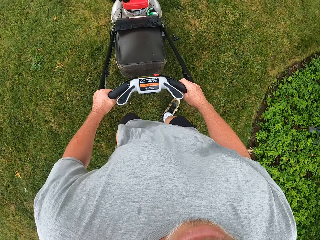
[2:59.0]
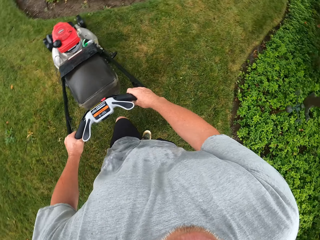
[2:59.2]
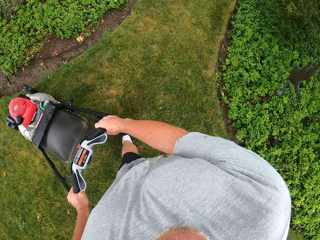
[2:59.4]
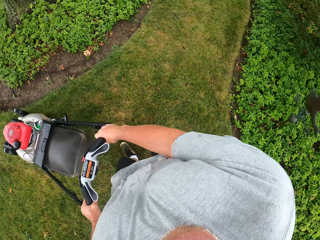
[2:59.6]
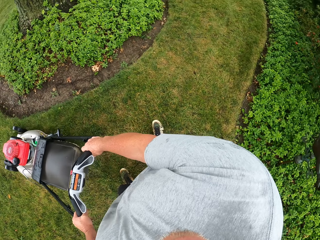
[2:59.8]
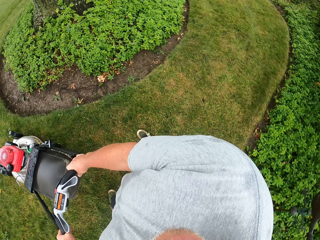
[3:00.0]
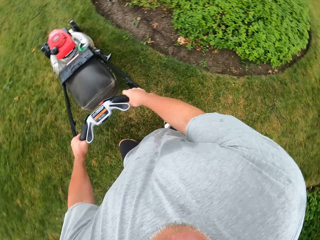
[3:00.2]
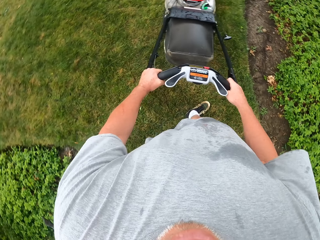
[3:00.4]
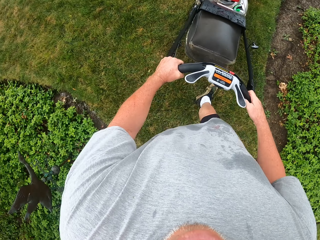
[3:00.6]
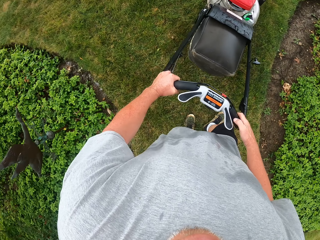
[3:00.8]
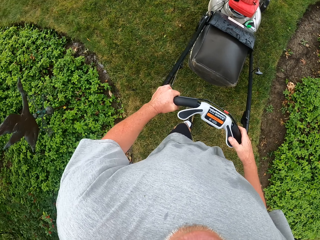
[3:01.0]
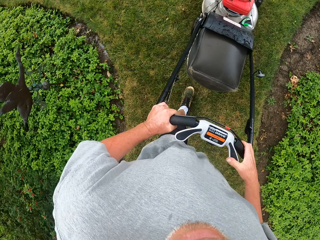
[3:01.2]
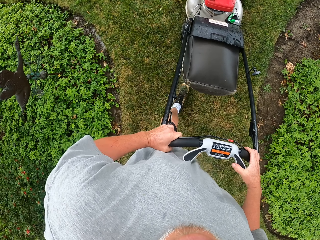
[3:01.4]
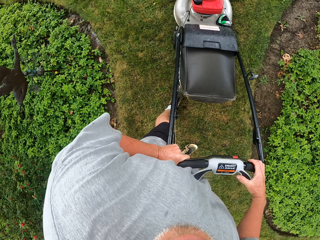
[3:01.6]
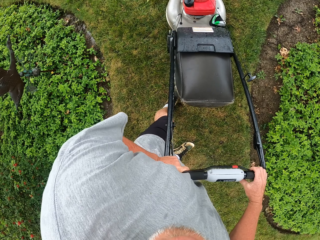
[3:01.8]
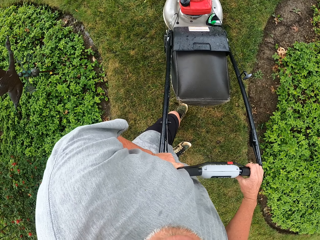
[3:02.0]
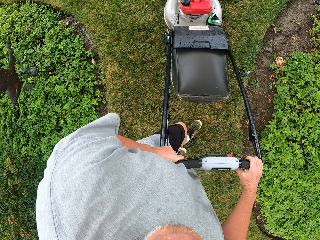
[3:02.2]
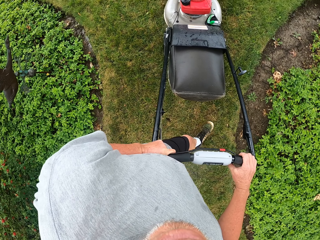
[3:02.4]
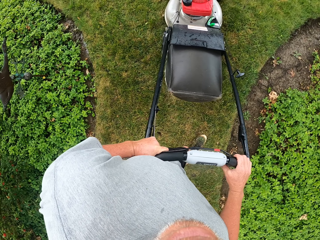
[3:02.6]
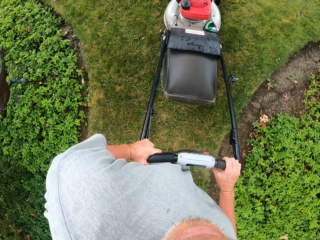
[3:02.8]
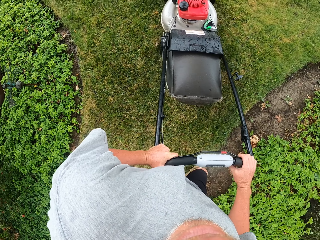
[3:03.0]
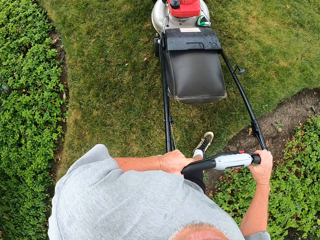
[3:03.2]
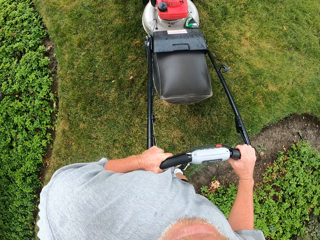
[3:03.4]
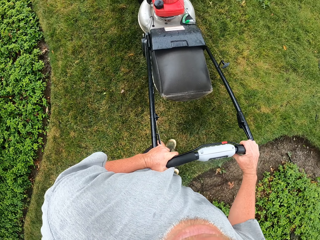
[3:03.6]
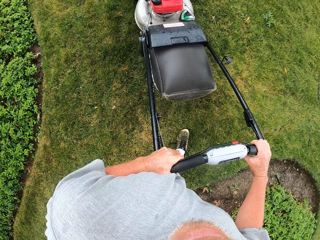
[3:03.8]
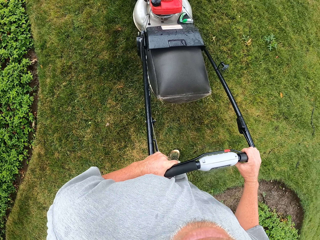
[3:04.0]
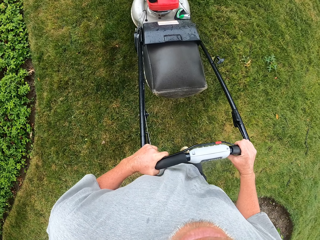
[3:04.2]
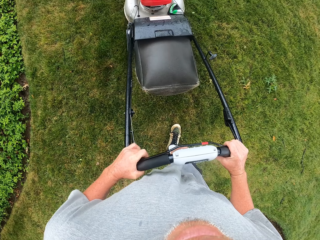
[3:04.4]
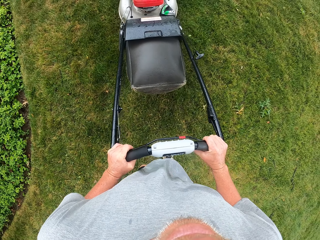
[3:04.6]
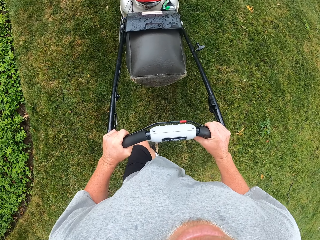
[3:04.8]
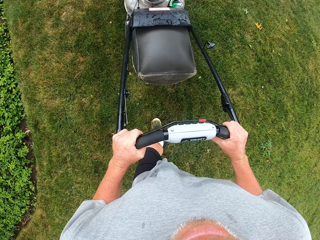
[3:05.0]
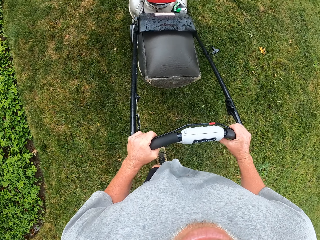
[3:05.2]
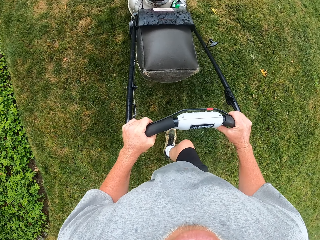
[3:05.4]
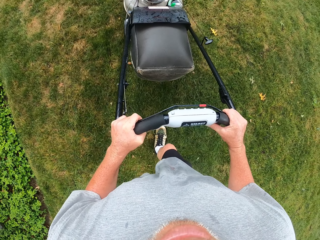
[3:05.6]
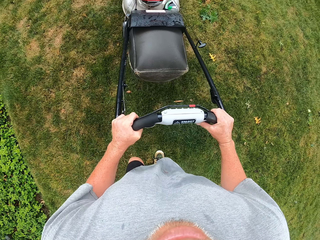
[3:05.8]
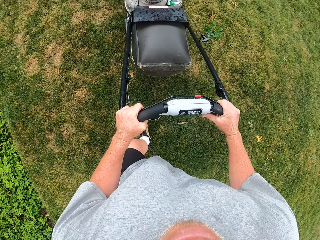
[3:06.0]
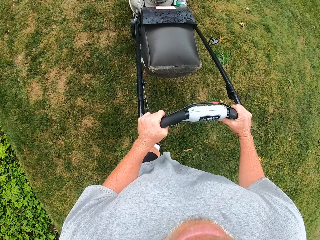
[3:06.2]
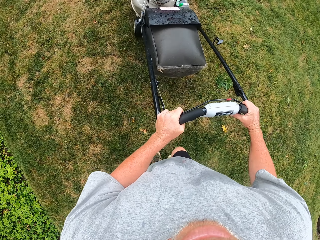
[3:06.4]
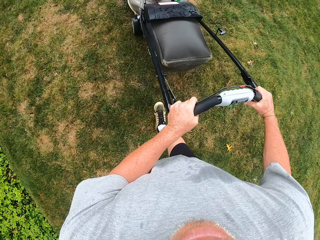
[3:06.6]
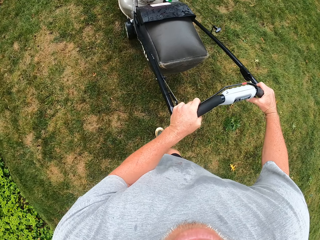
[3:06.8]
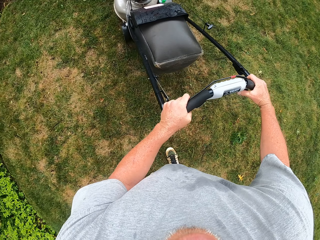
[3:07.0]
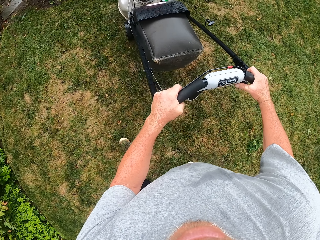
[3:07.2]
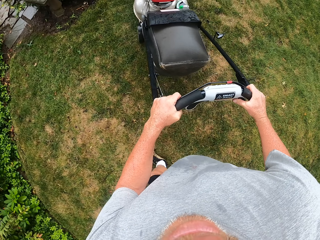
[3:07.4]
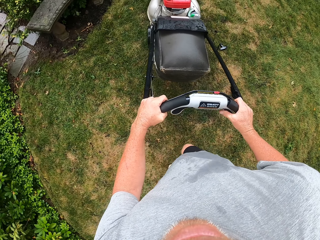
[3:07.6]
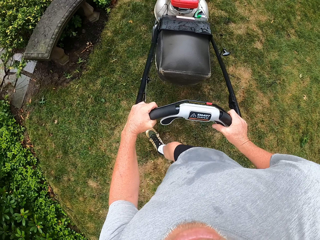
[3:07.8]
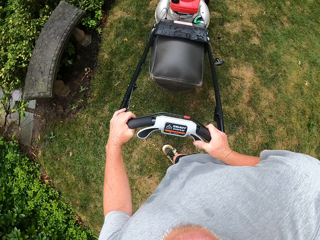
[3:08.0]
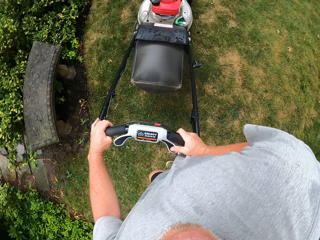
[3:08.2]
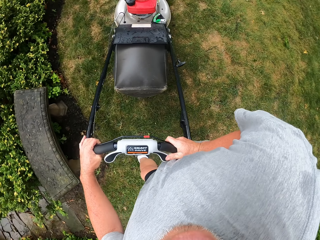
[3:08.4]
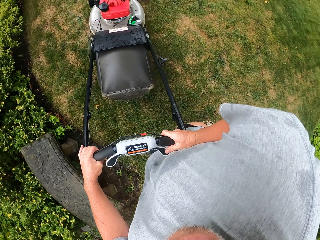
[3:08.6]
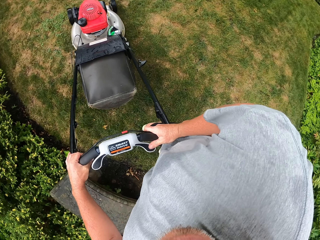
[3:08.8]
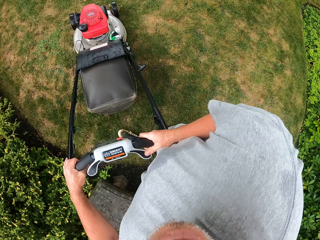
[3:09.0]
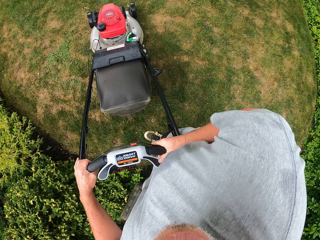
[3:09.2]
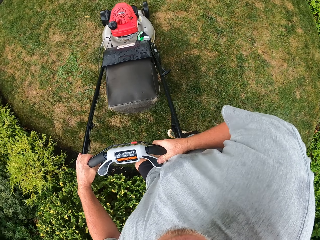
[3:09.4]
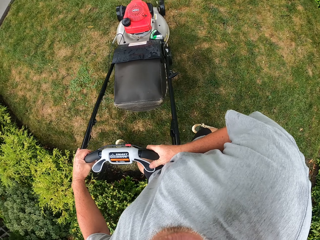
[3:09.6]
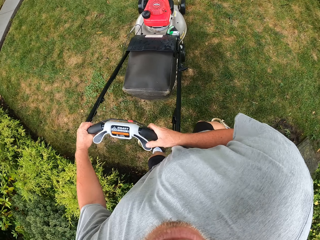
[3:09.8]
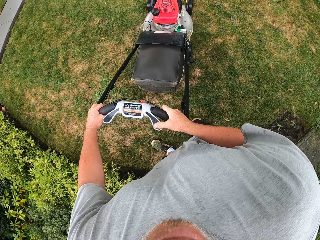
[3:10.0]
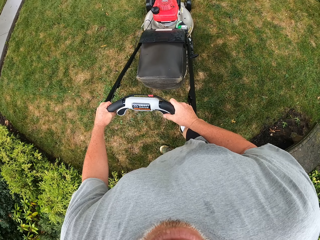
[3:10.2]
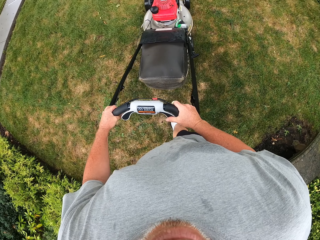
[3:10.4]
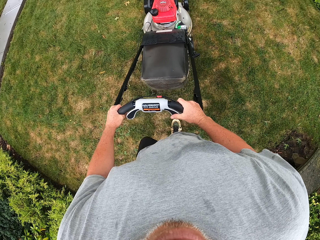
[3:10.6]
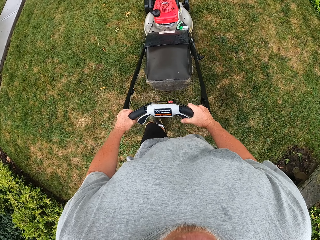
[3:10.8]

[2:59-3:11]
The camera wearer makes a turn. They cut grass with the lawn mower.

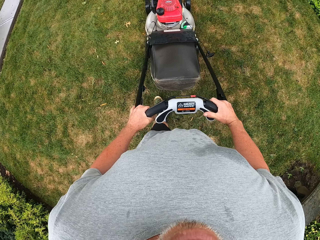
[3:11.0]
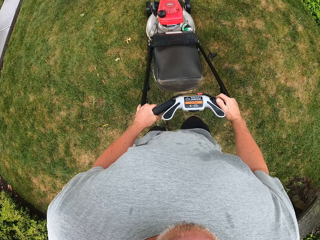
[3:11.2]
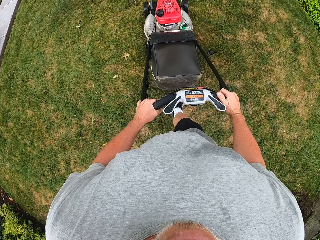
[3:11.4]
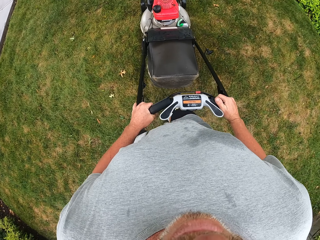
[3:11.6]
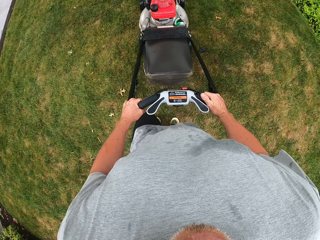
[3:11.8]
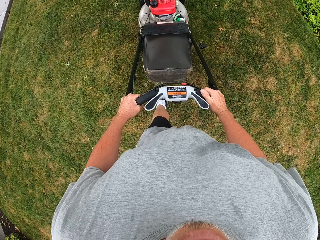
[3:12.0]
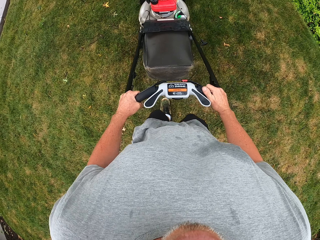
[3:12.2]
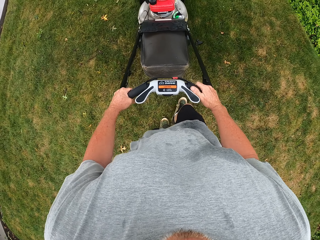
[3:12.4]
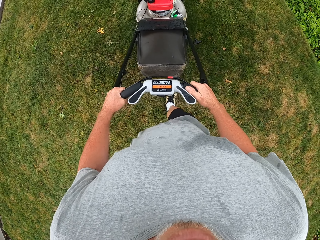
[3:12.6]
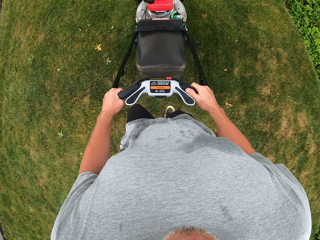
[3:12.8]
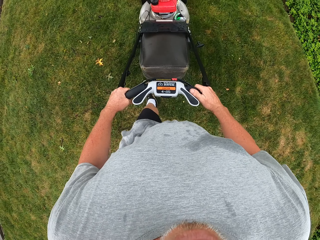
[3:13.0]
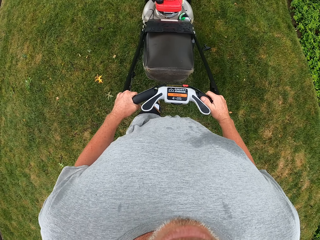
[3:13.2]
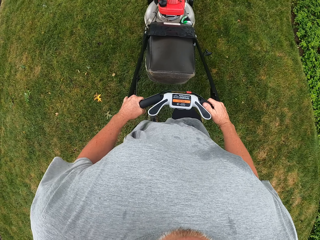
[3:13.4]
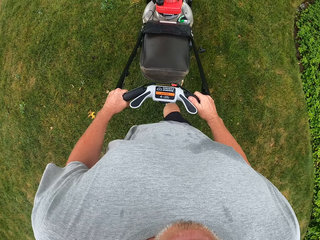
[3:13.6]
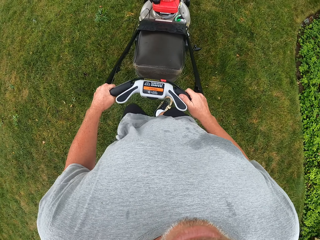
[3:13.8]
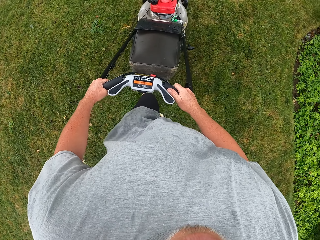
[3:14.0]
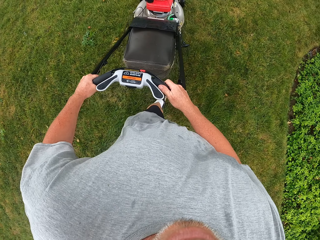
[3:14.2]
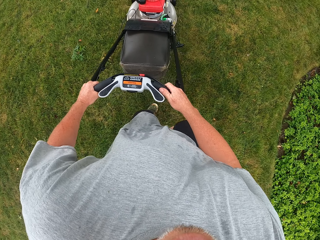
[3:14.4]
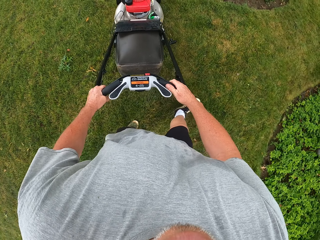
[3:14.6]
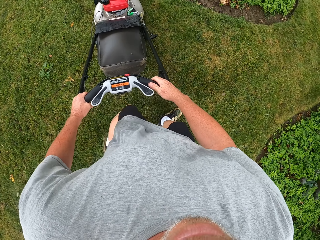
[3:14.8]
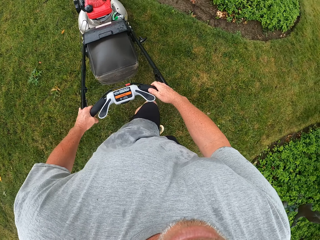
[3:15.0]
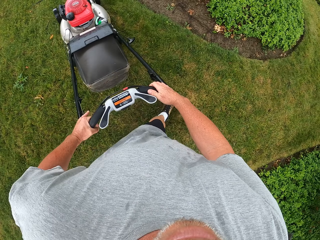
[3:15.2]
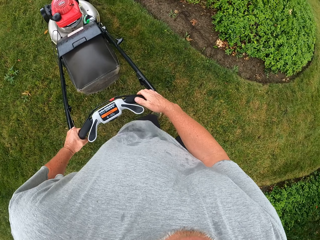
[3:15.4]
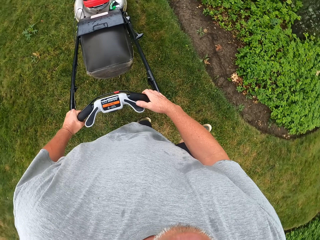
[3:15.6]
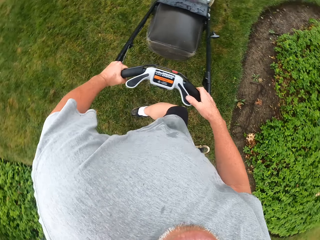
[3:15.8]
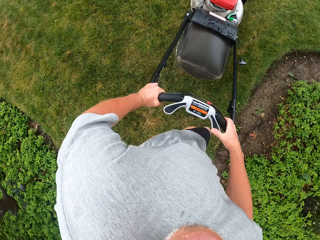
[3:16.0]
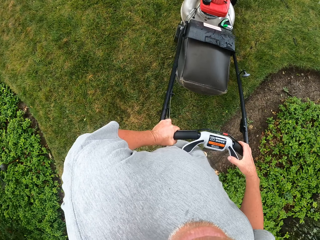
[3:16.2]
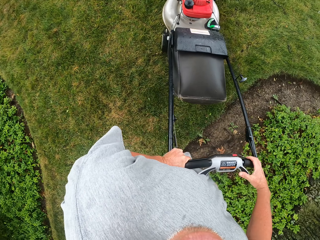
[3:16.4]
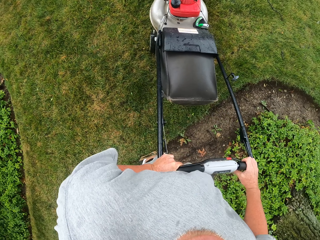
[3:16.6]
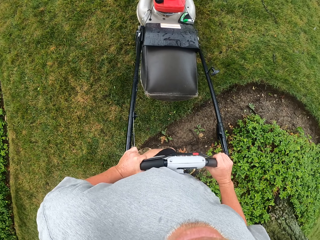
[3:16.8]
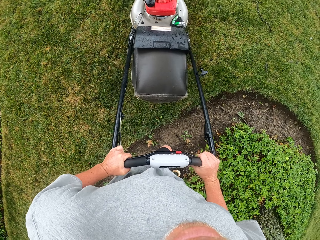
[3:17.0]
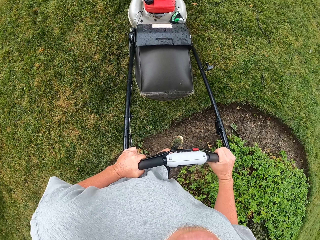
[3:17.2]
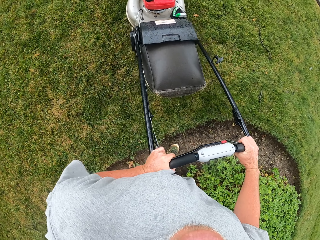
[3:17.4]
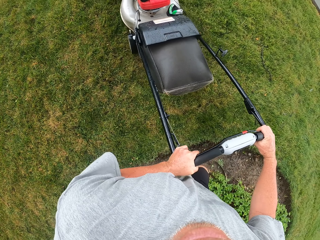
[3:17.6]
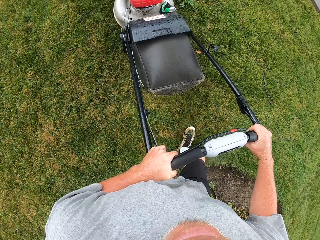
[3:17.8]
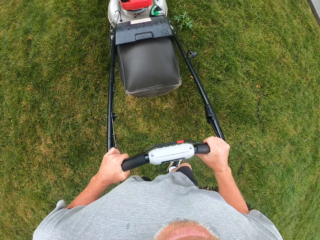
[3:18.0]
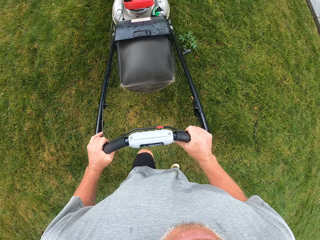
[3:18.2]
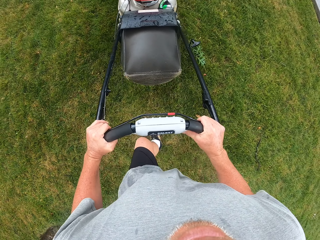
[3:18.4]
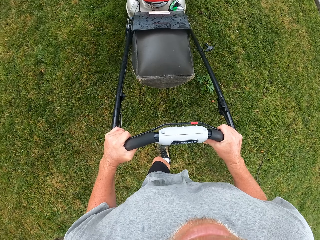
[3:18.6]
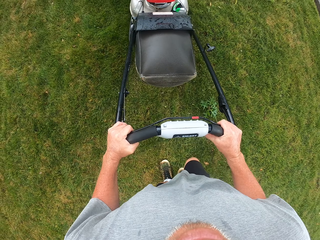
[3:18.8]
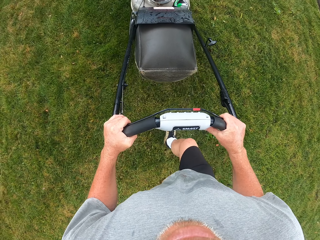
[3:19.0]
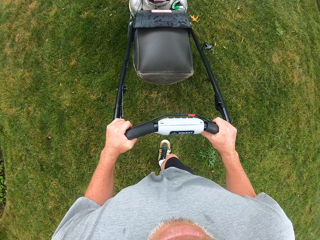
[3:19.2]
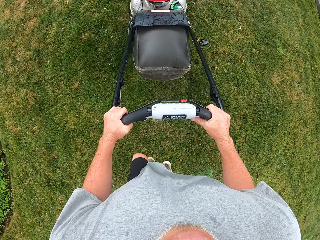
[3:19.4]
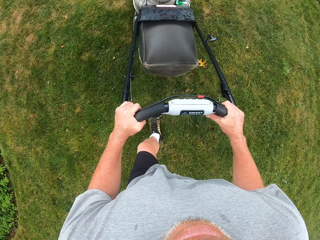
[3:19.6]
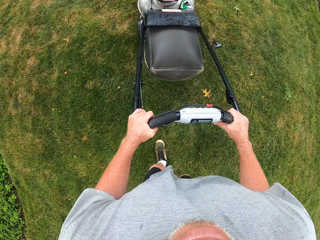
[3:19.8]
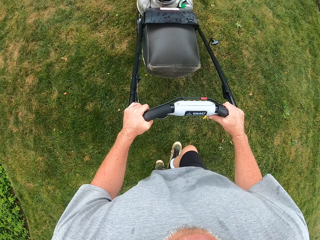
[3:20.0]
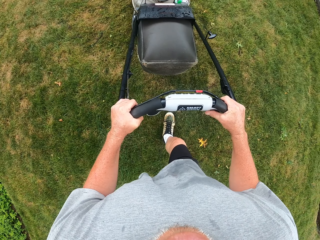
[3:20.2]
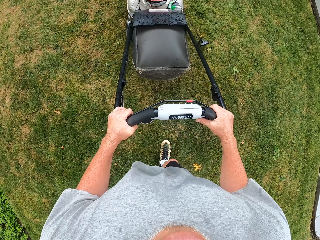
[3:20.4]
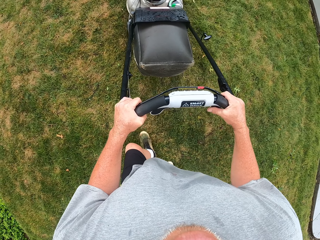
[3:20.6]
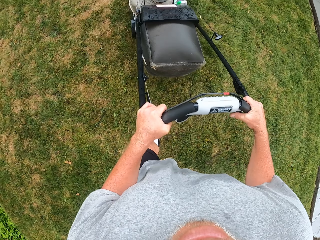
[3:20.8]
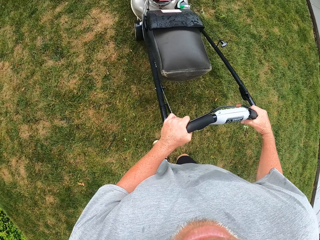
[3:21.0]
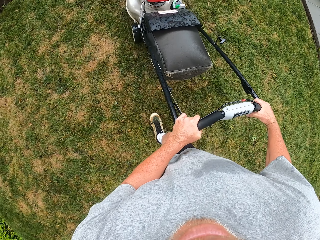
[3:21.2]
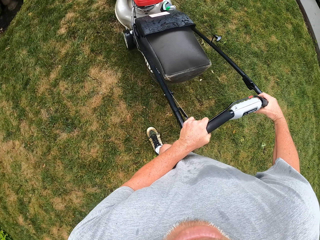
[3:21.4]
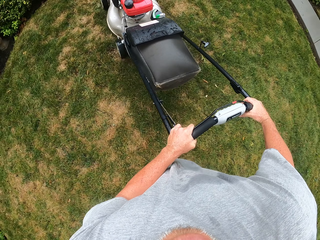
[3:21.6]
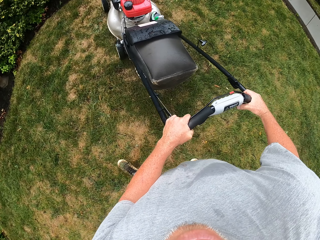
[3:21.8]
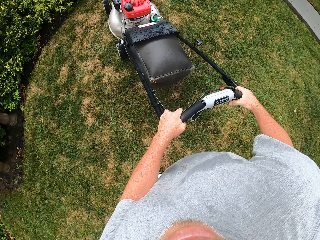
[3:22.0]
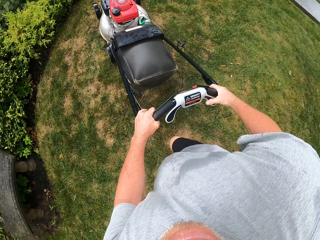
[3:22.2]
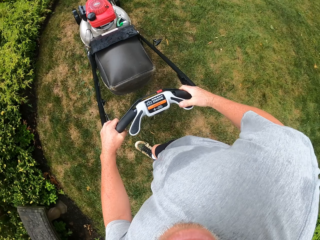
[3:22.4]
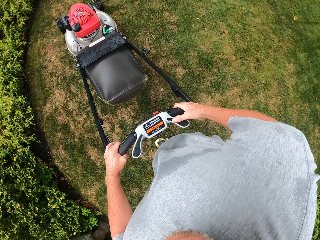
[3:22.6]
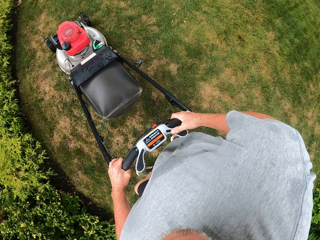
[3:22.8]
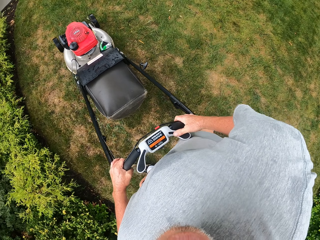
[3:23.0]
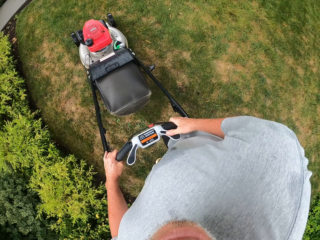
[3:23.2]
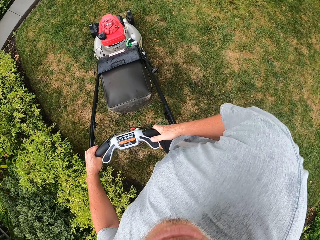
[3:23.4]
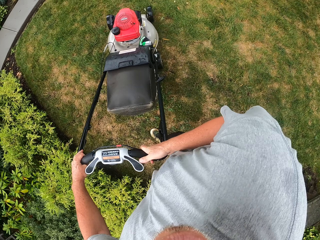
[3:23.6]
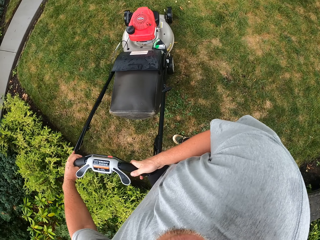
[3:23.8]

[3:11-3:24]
The camera wearer makes a turn. They cut grass with the lawn mower. They make a turn.
